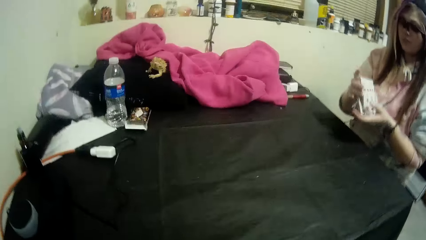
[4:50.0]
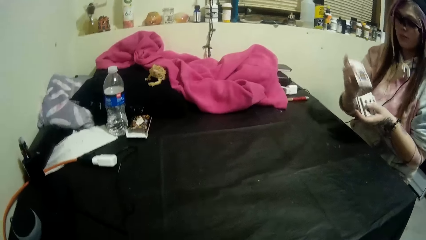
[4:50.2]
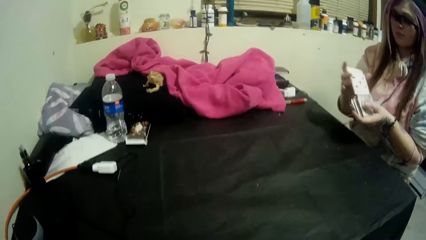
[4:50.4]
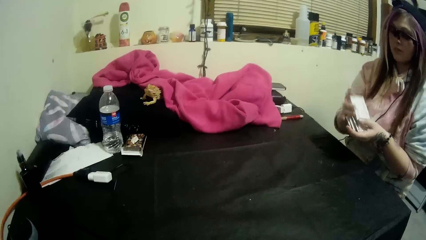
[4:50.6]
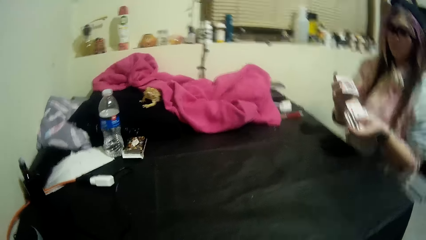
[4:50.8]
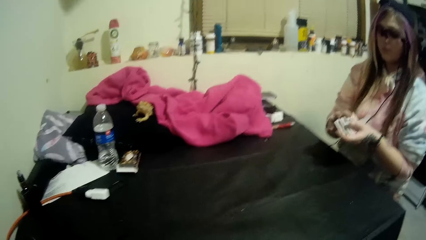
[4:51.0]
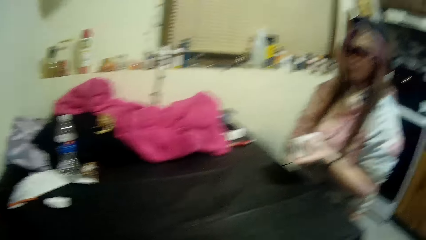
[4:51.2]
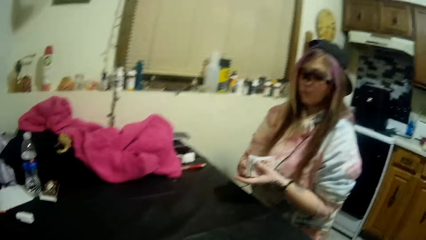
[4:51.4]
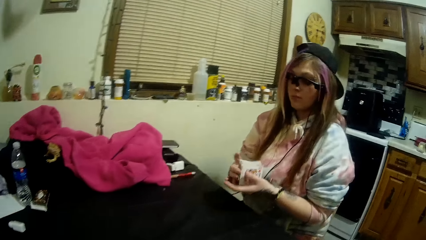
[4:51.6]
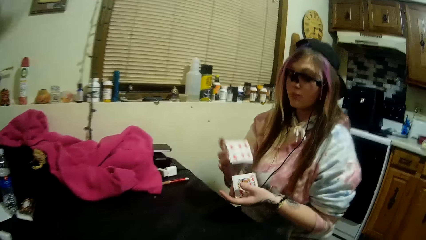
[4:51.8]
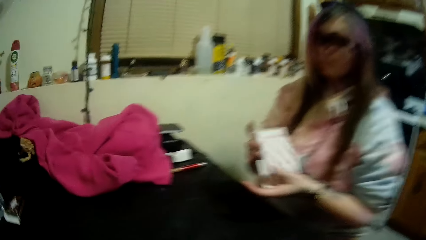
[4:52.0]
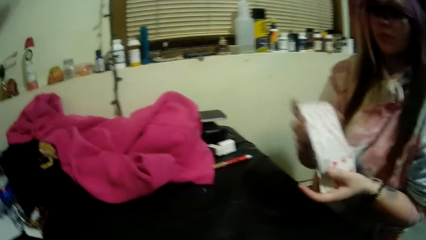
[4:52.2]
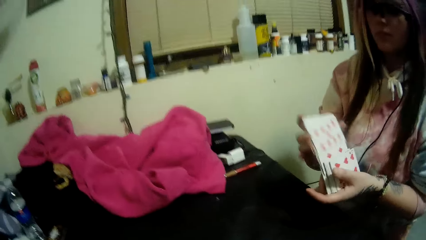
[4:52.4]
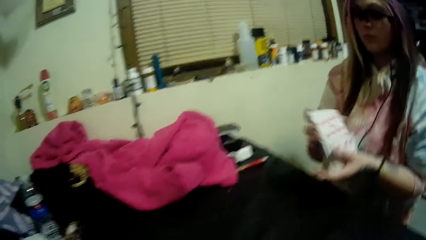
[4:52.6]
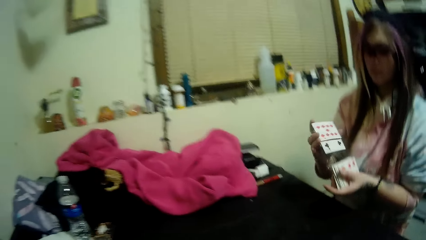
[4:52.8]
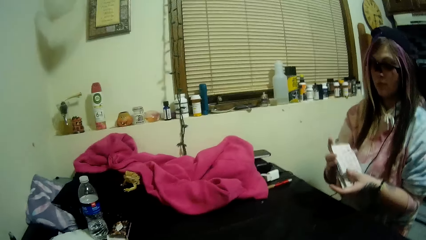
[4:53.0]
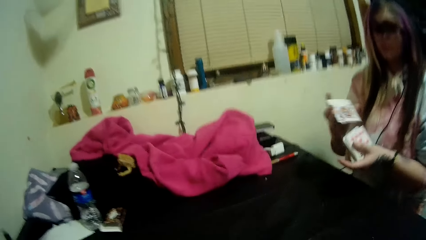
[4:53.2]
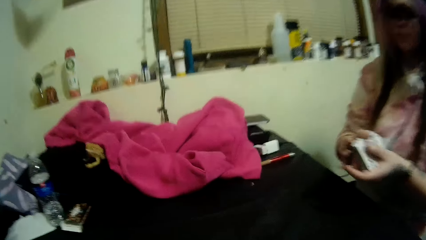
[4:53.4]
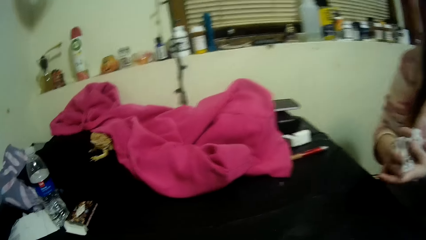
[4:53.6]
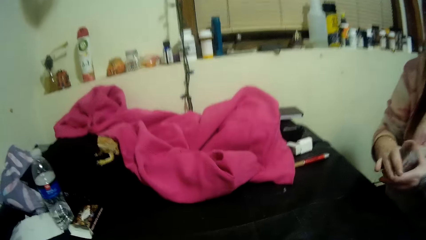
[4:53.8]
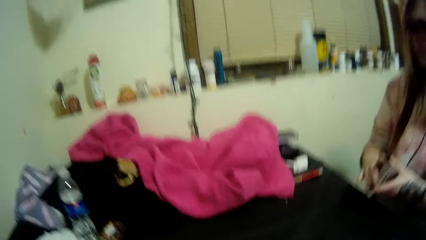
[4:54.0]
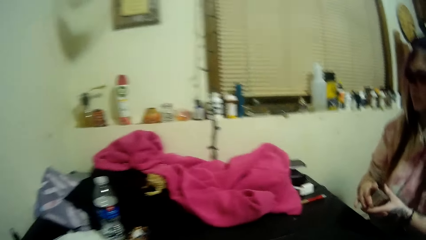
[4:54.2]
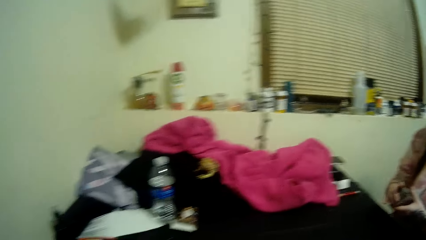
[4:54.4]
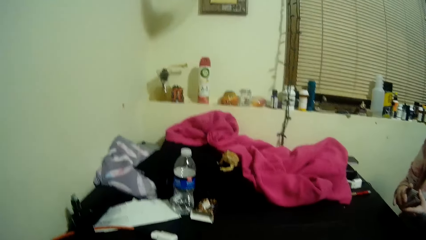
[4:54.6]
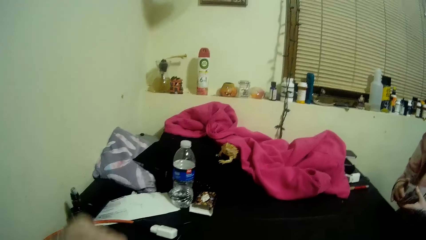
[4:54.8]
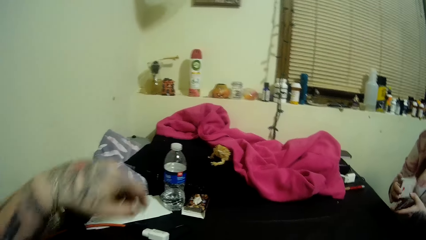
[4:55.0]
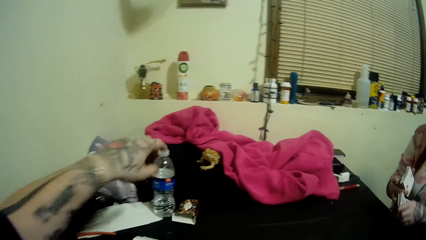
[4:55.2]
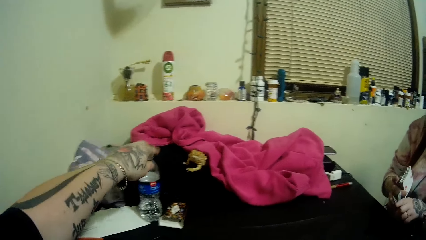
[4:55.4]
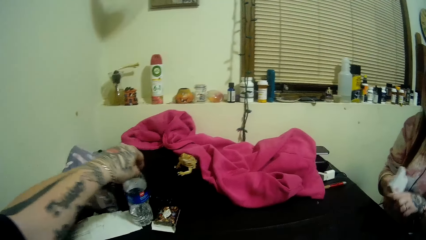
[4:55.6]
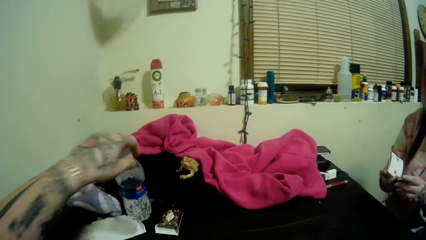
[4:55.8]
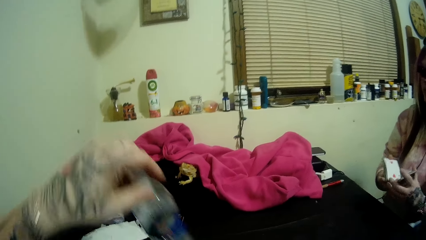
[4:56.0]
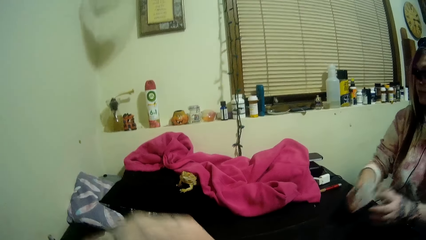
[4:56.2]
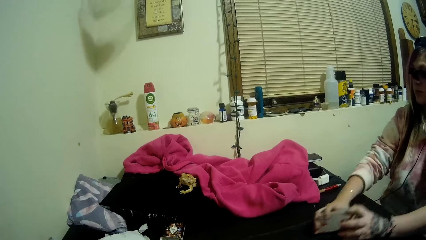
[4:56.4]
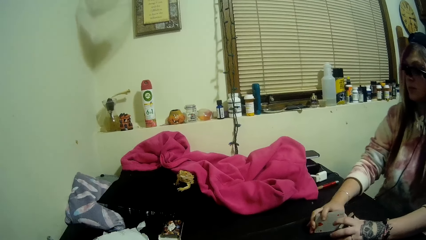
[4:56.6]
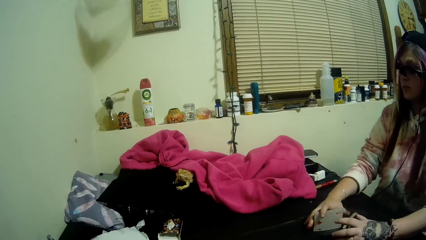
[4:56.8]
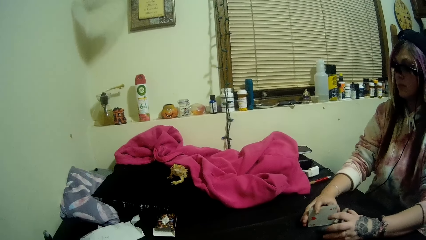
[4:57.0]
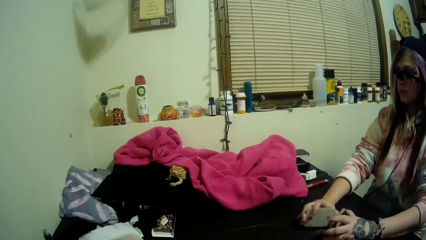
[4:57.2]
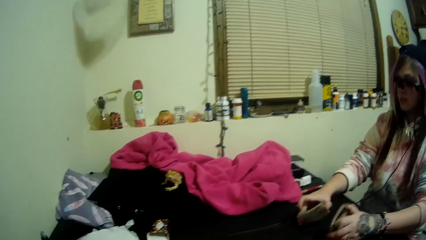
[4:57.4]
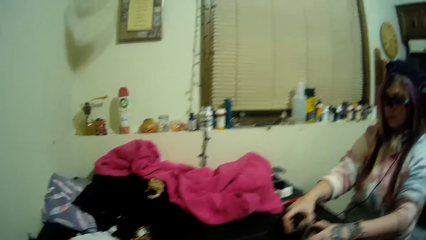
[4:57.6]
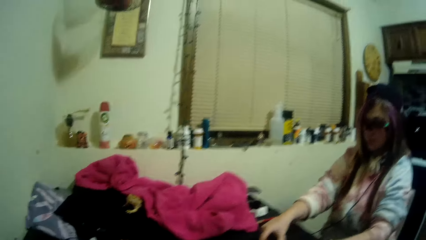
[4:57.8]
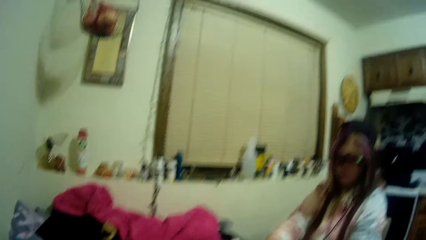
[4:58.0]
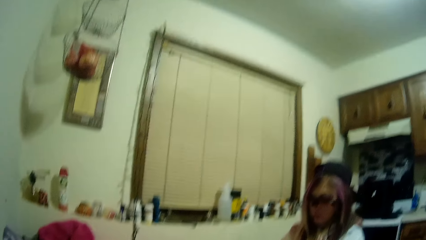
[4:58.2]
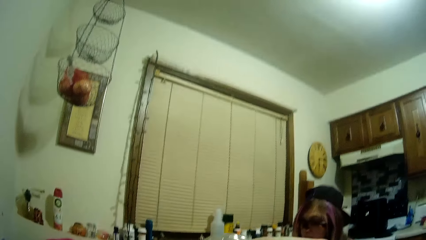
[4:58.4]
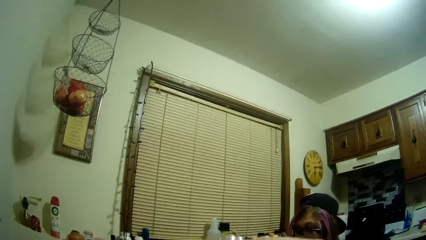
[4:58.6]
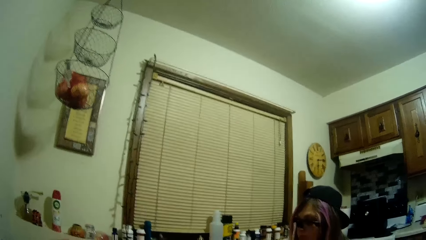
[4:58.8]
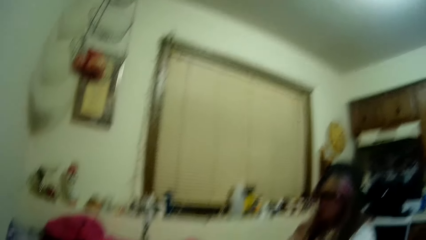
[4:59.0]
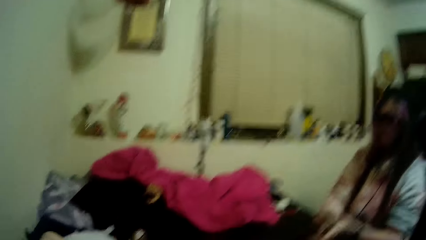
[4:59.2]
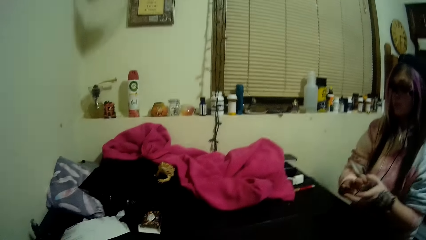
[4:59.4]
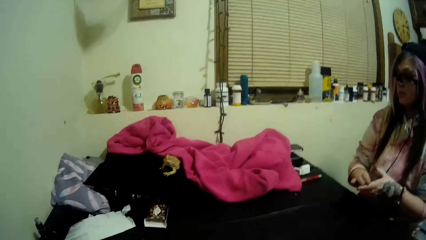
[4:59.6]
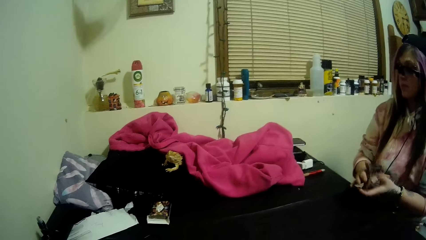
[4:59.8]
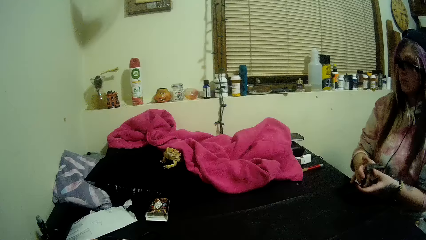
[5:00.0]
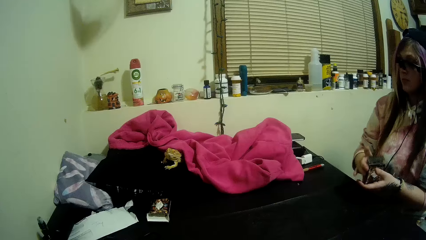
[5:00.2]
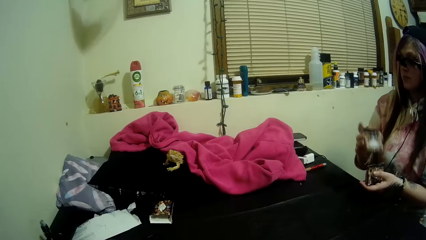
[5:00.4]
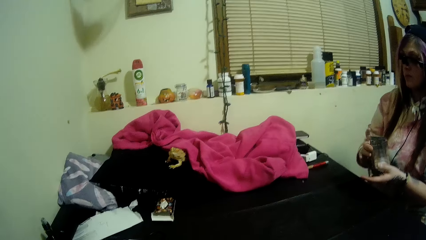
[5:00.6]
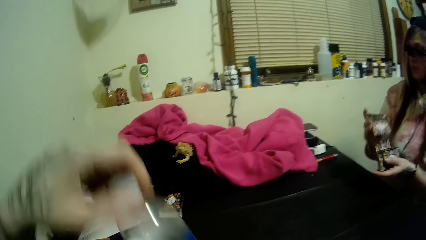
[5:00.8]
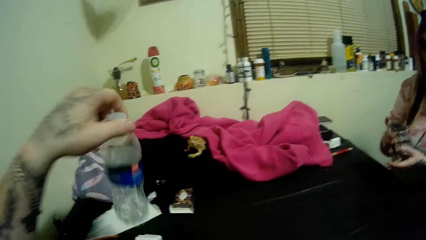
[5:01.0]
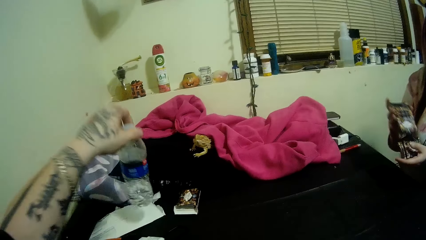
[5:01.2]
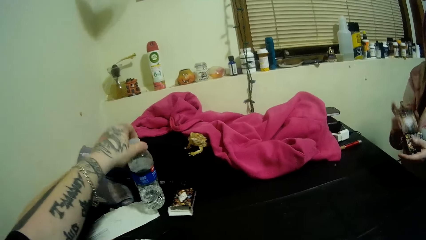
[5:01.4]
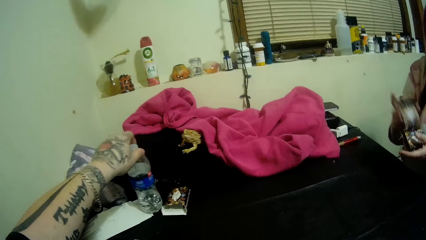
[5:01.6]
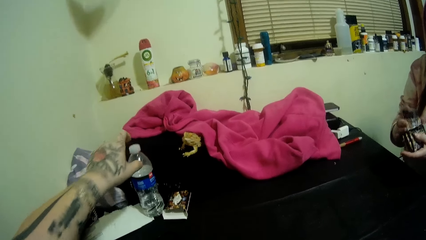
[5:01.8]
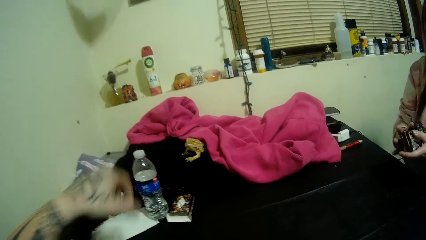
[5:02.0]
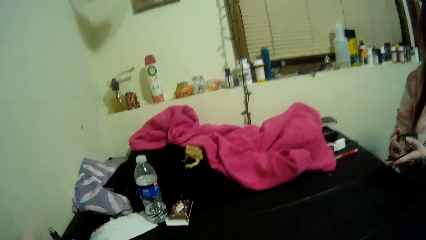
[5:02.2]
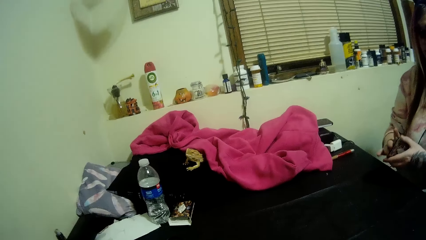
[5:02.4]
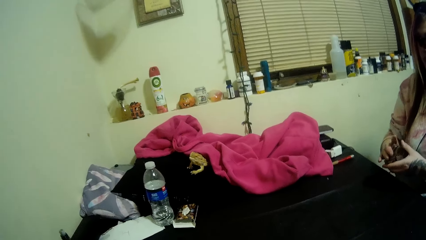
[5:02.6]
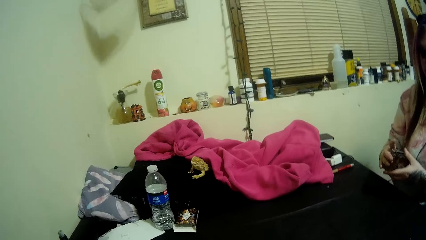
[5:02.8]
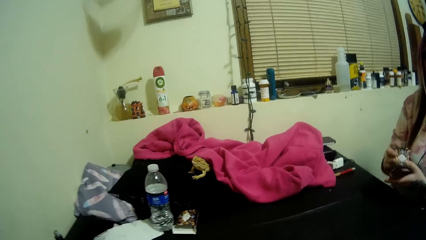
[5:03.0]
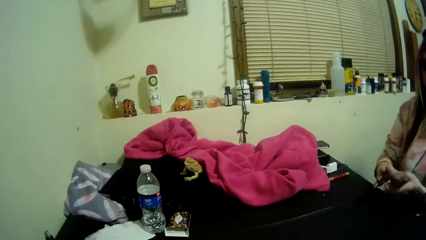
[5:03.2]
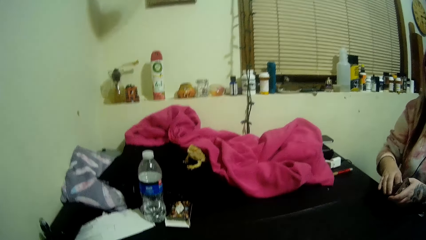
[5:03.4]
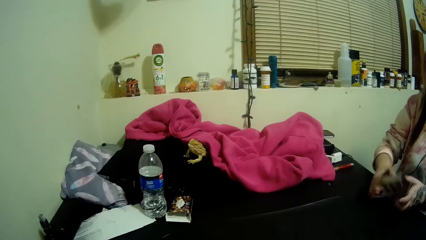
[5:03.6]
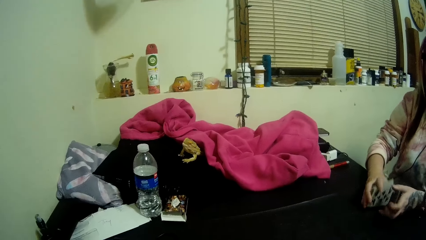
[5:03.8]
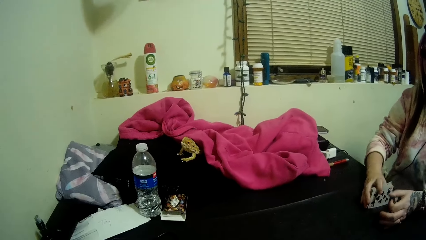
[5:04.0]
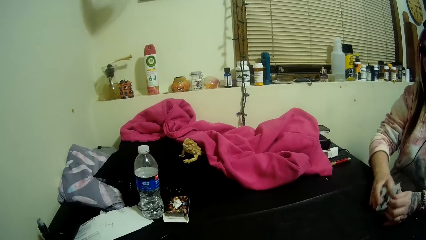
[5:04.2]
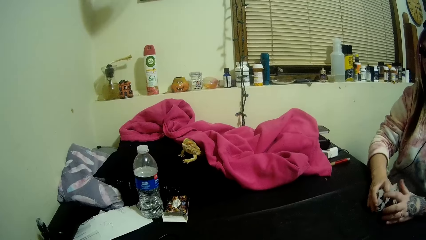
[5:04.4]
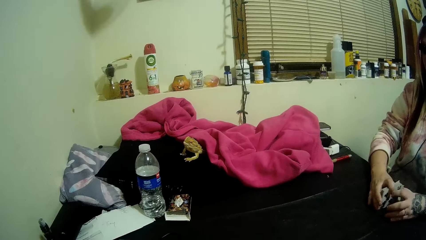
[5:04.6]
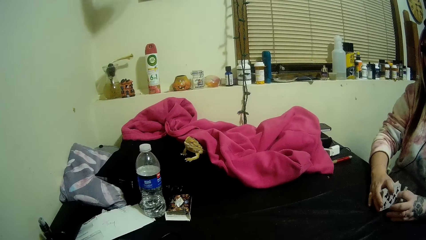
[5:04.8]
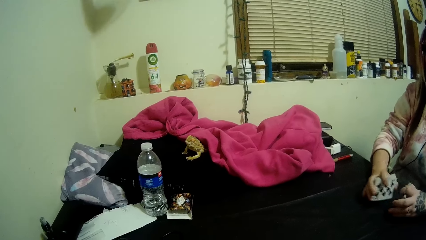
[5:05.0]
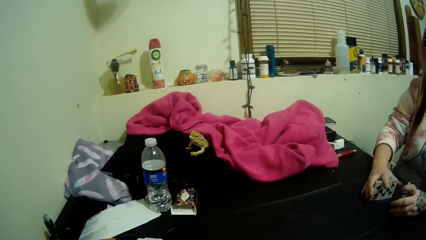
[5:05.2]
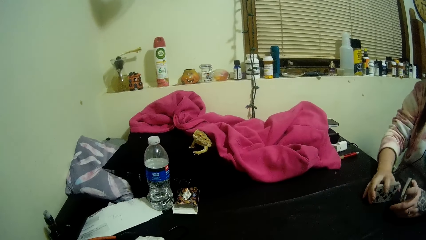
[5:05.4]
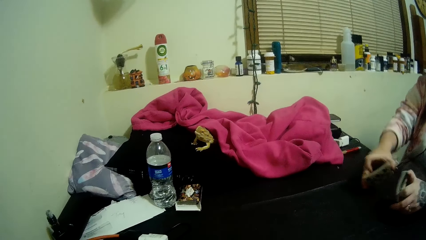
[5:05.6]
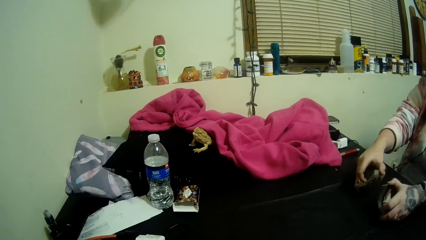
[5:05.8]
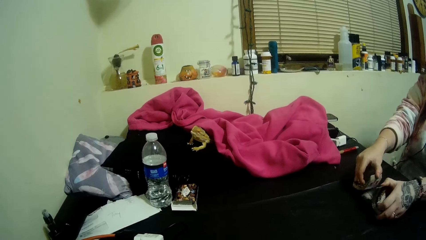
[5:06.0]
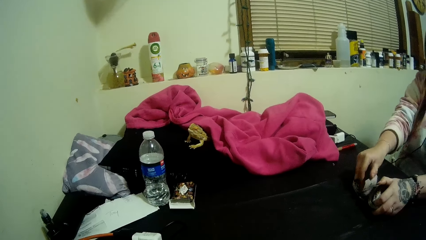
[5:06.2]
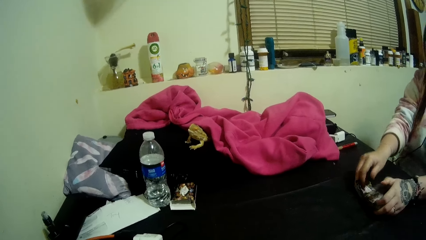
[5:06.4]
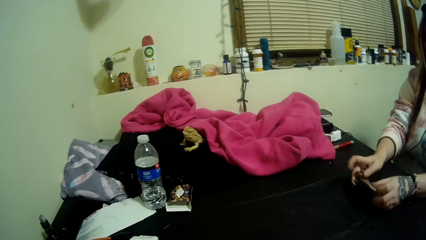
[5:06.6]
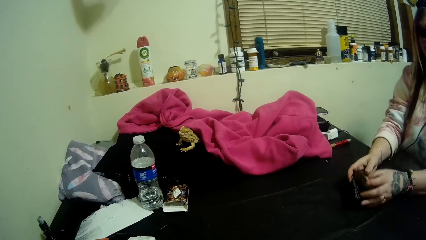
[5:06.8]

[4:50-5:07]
The woman shuffles some cards in her hands. The woman arranges the cards. The camera wearer picks up a bottle of water from the table with his left hand. The woman puts the cards on the table. The camera wearer drinks water from the bottle. The woman arranges the cards. The camera wearer drops the bottle of water on the table.
